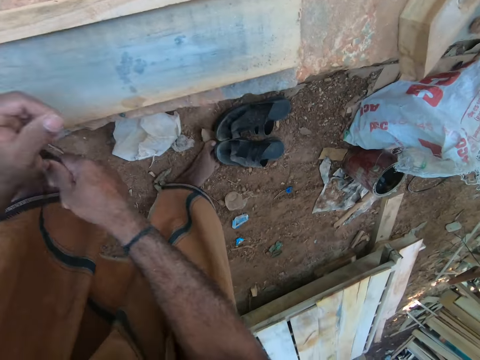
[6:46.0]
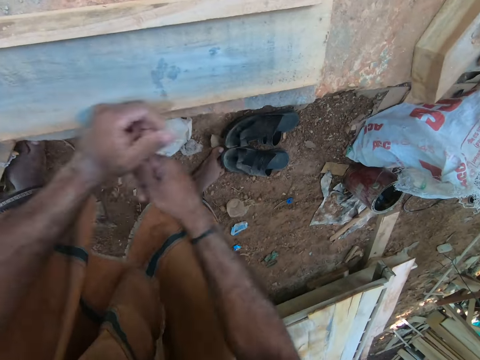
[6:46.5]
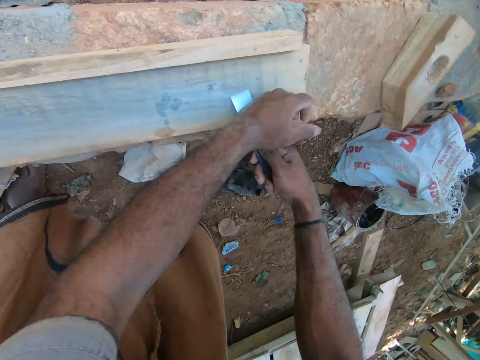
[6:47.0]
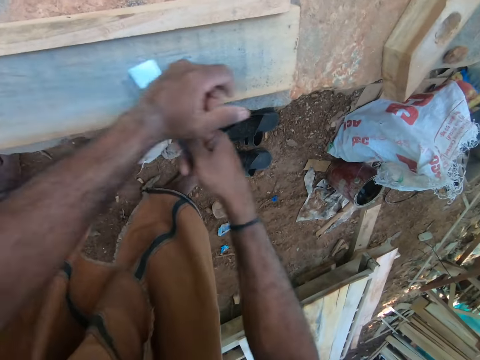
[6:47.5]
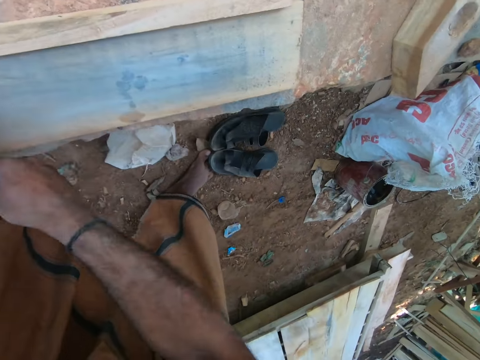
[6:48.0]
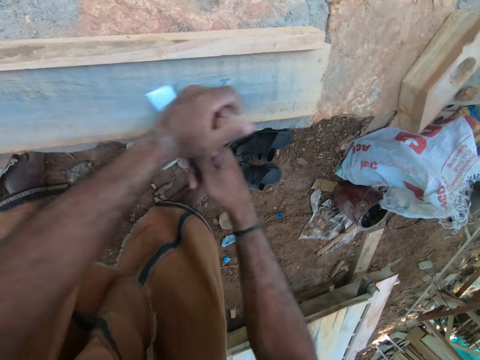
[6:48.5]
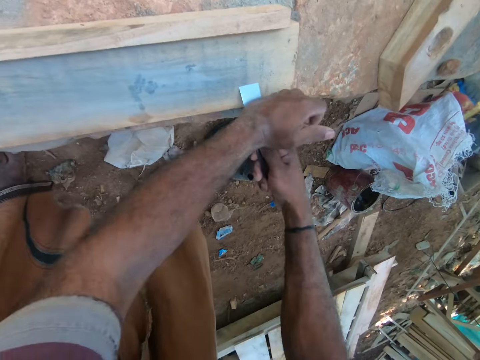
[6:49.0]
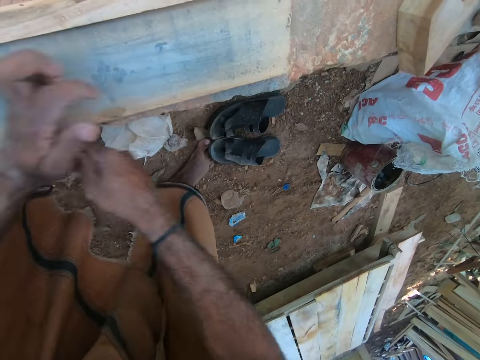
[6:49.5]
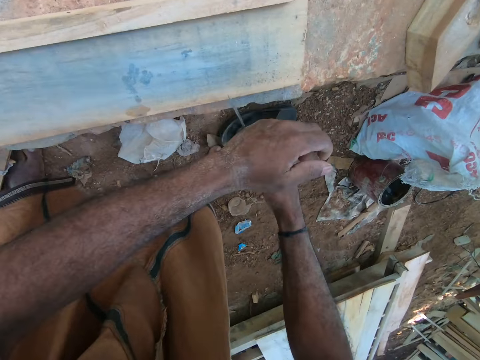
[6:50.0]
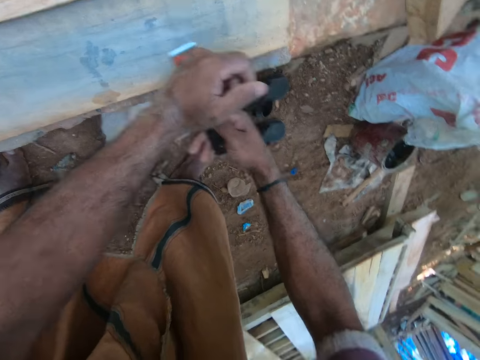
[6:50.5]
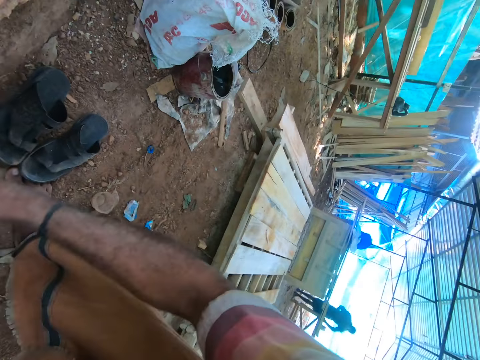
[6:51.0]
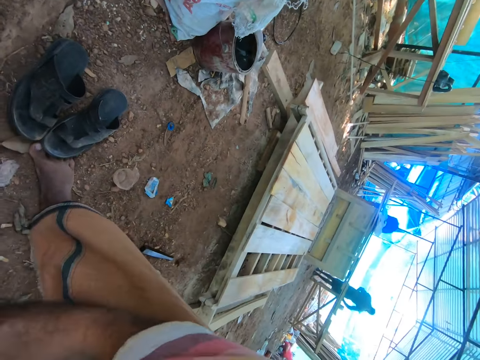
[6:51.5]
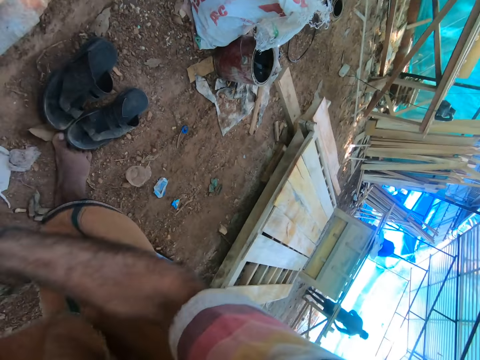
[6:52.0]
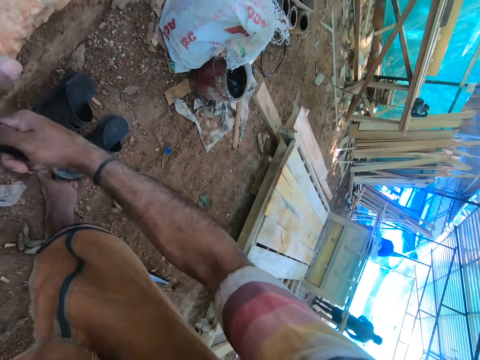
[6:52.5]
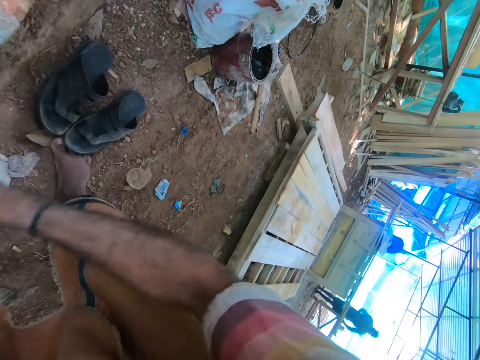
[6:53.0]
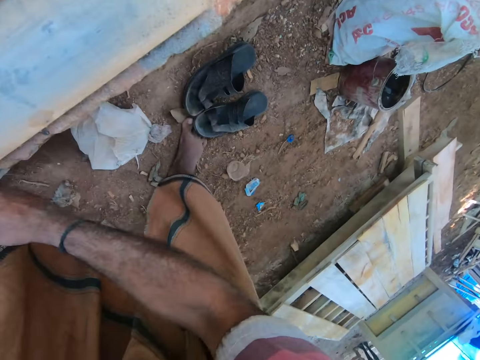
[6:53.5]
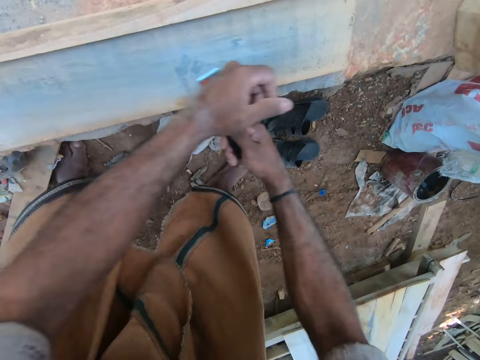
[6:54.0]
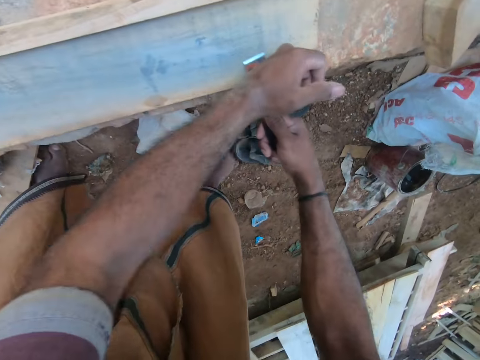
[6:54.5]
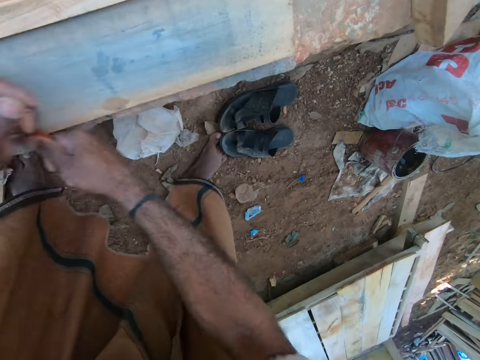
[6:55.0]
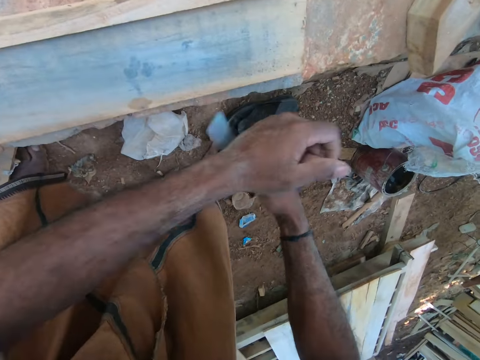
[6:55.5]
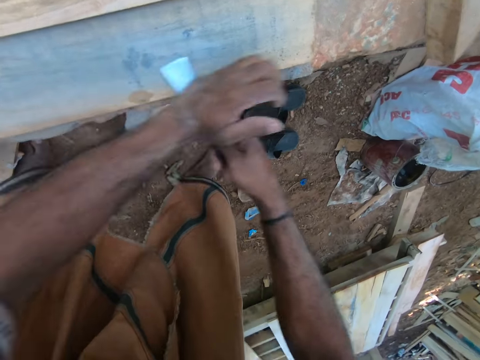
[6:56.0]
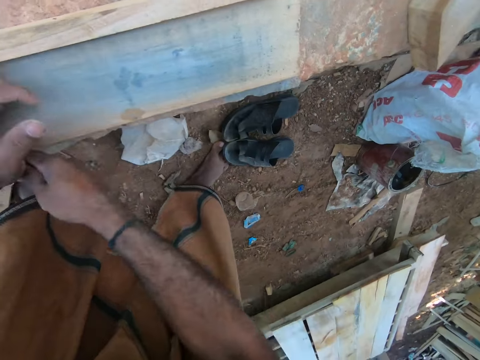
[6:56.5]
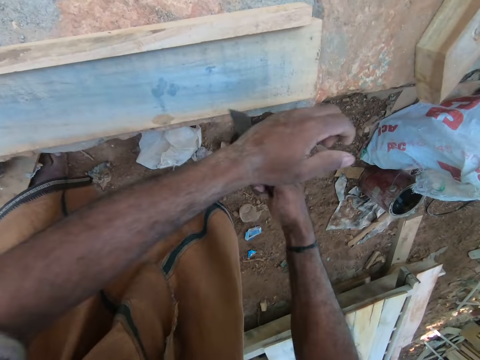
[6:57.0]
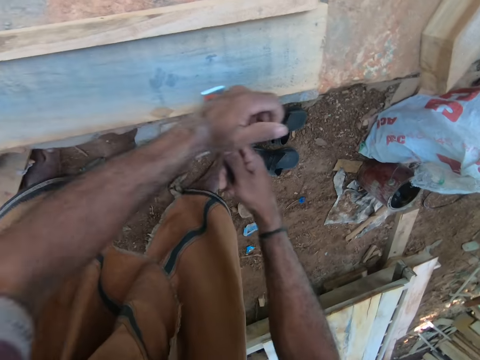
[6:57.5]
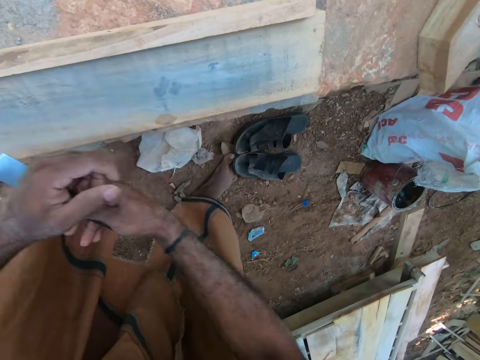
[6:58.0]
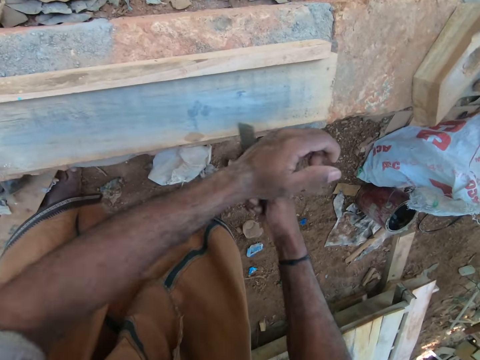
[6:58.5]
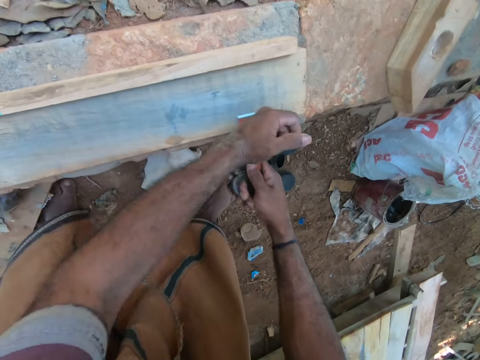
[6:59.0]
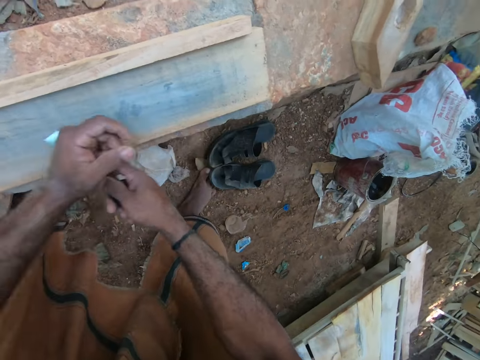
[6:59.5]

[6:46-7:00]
The camera wearer turns the rasp. They rub the wood with the rasp.

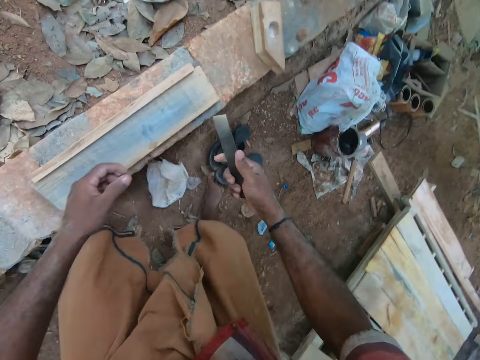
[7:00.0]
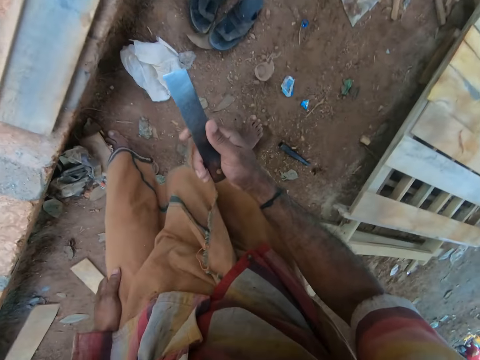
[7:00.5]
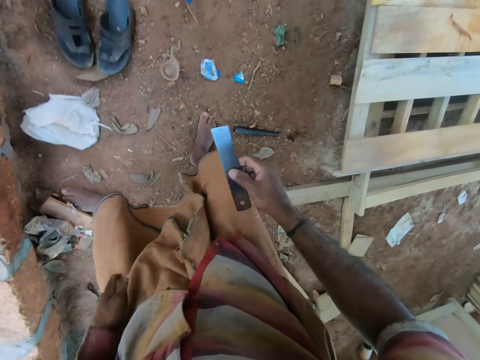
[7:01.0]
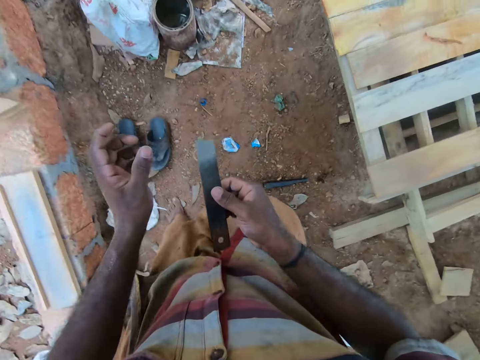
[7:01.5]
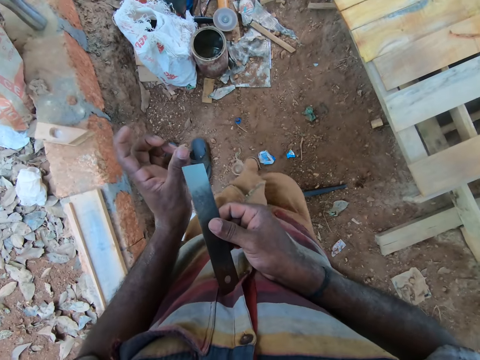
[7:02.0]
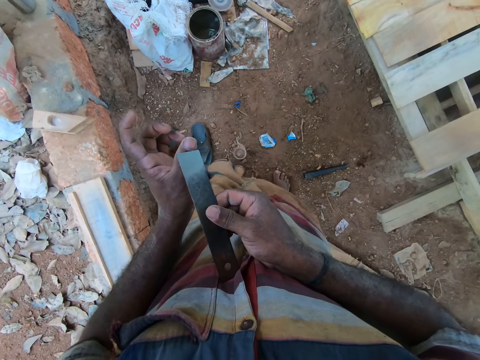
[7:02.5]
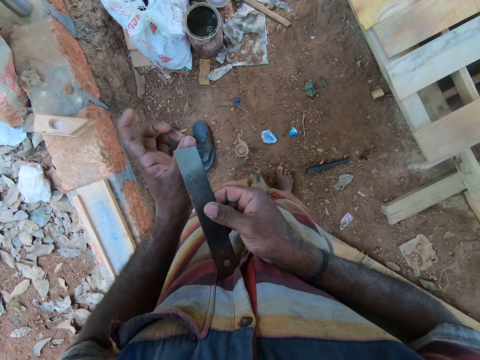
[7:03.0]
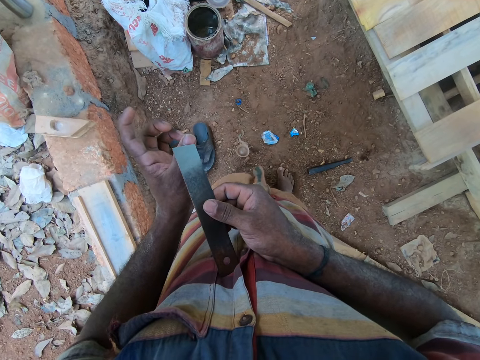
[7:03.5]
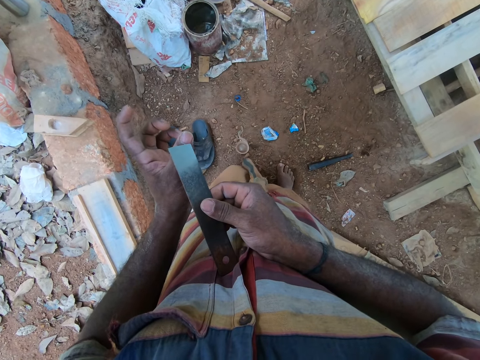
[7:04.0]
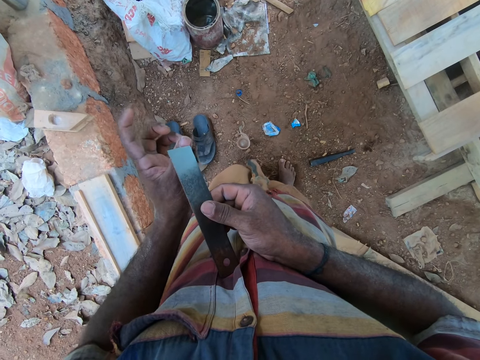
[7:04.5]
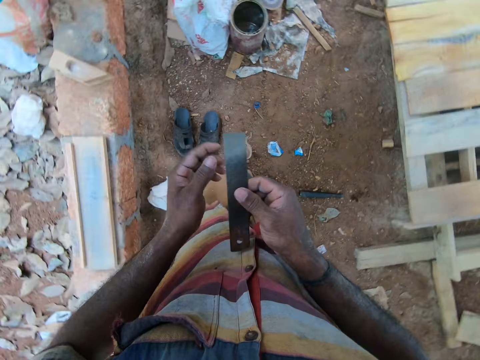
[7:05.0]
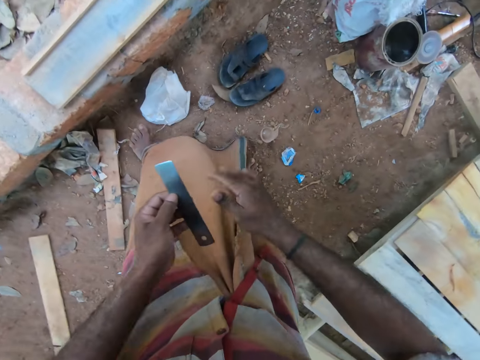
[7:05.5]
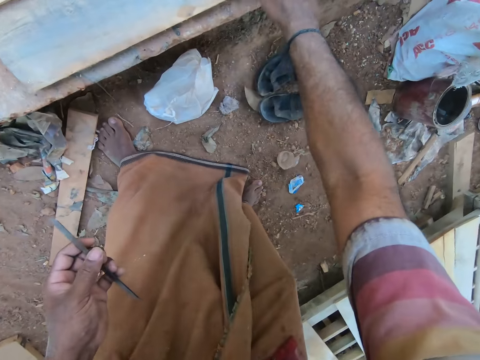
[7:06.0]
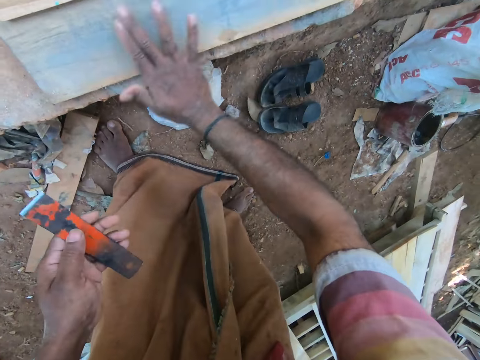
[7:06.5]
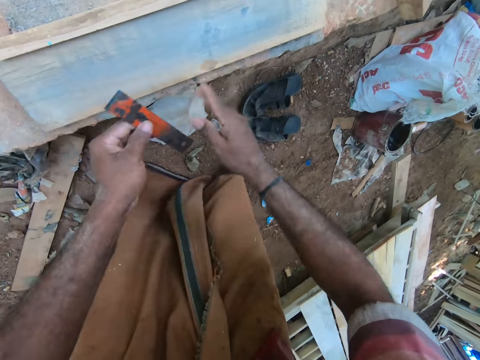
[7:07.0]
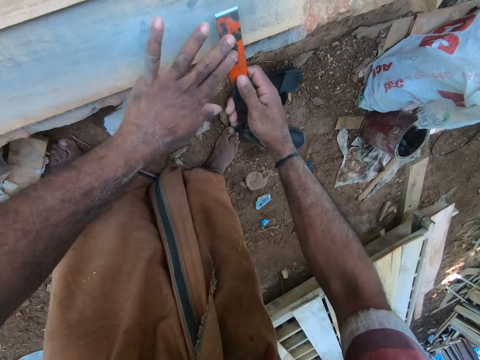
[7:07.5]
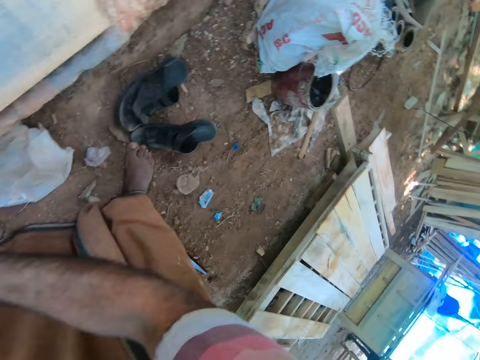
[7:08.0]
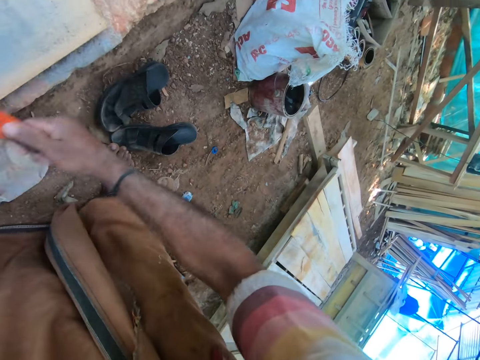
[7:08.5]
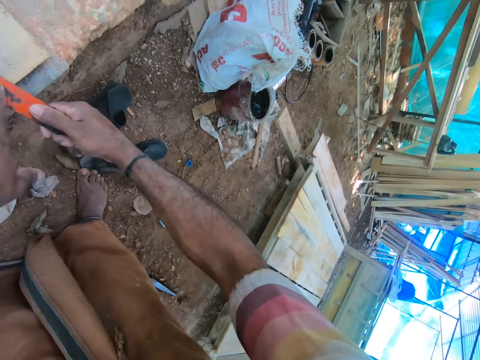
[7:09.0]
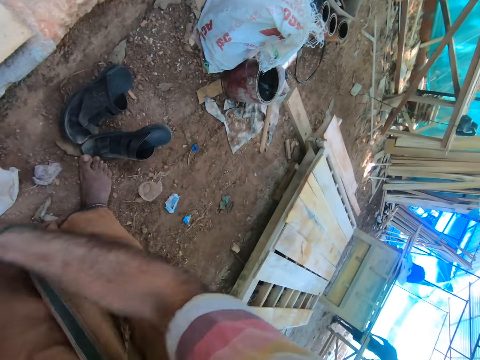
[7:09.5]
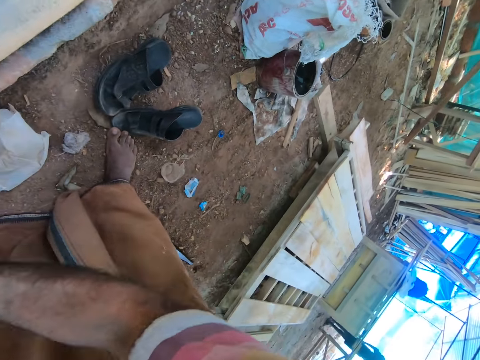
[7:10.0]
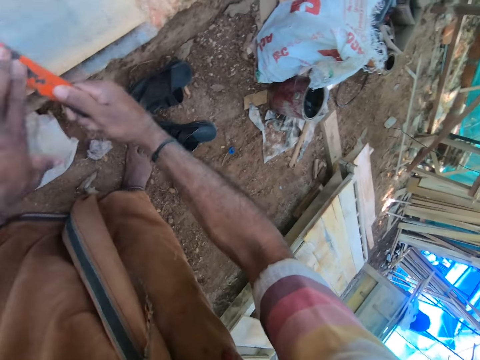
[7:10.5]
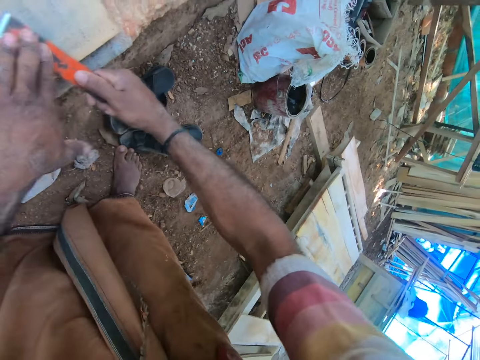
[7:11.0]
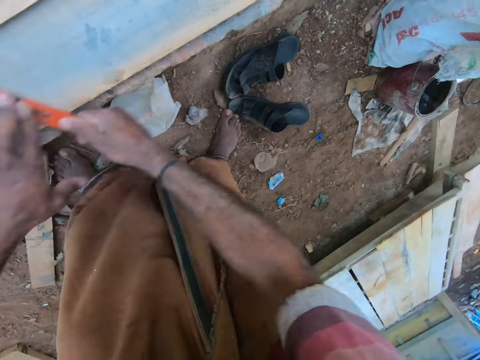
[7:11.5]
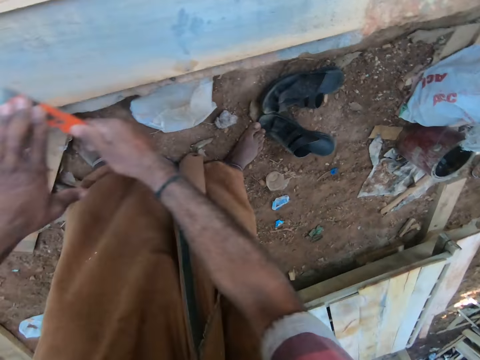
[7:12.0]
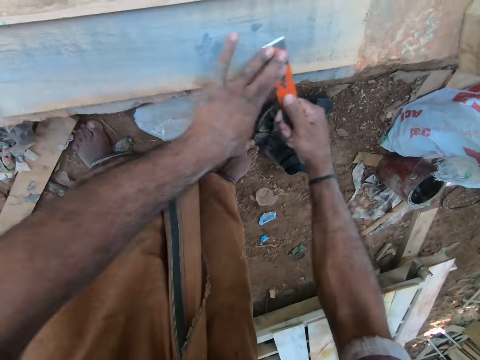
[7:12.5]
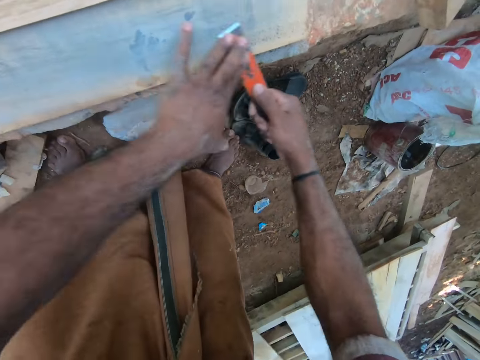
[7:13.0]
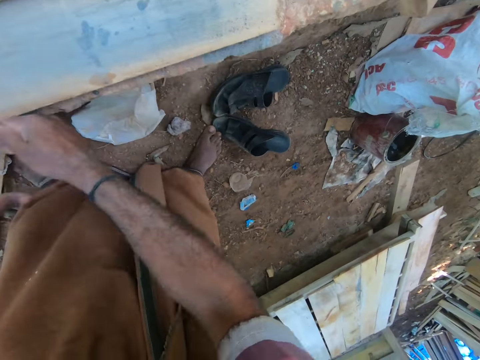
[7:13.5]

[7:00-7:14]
The camera wearer rubs the rasp on the nail. He touches the thumb of his left hand with the piece of metal in his right hand. He switches the piece of metal in his right hand to his left hand. He wipes the piece of wood on the fence with his right hand. He switches the piece of metal in his left hand to his right hand. He sharpens the piece of metal in his hands on the piece of wood on the fence. He rubs the wood with the rasp.
